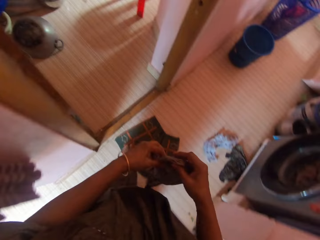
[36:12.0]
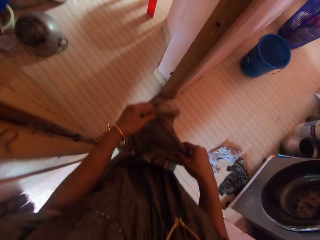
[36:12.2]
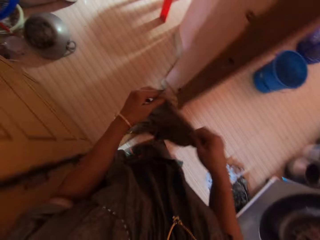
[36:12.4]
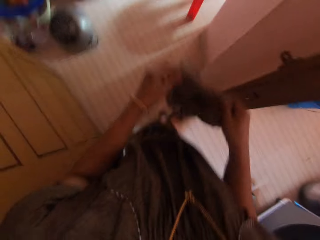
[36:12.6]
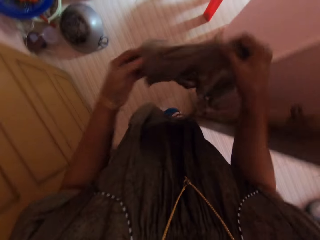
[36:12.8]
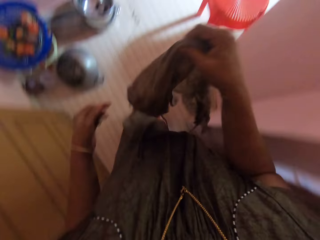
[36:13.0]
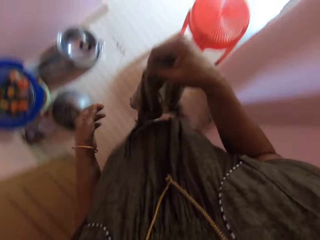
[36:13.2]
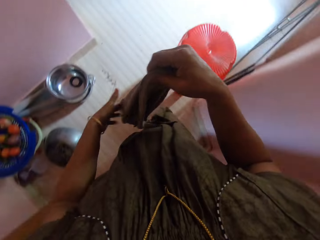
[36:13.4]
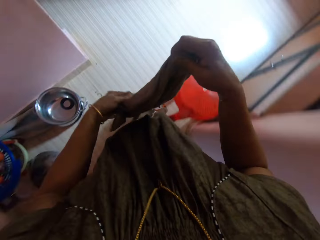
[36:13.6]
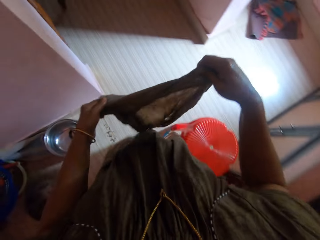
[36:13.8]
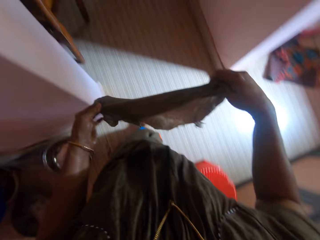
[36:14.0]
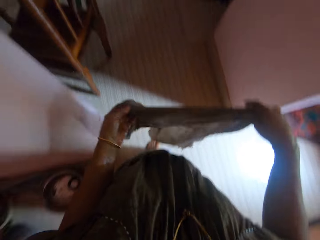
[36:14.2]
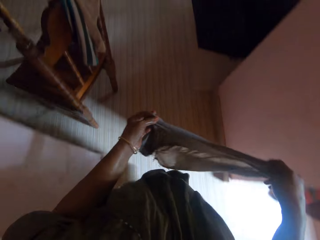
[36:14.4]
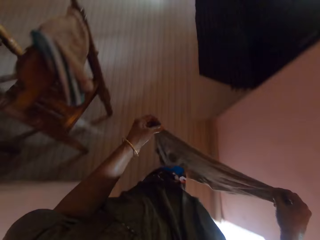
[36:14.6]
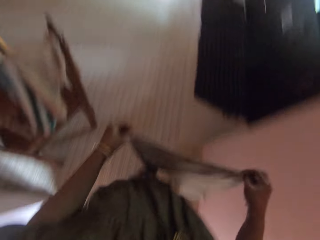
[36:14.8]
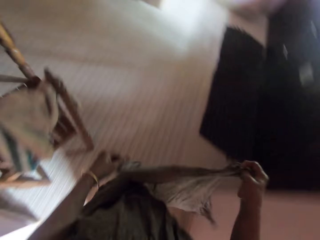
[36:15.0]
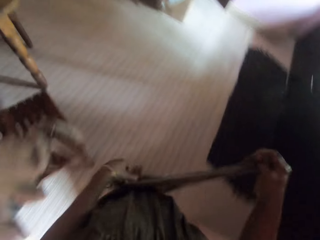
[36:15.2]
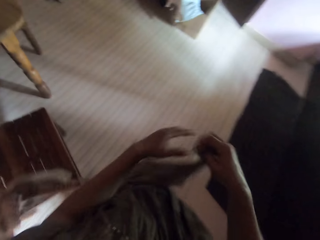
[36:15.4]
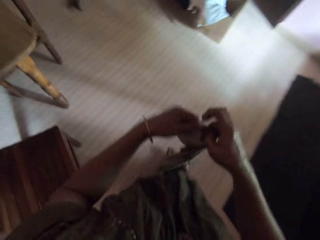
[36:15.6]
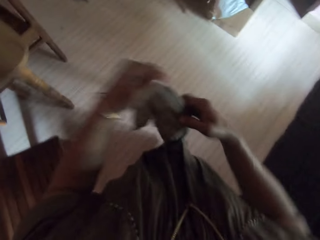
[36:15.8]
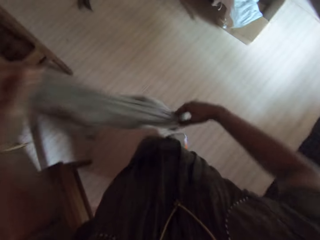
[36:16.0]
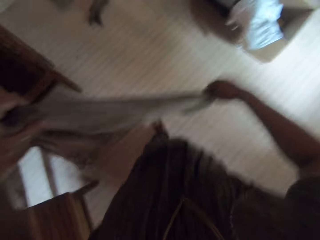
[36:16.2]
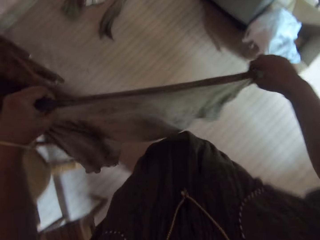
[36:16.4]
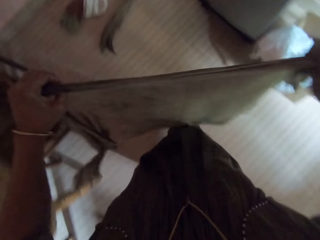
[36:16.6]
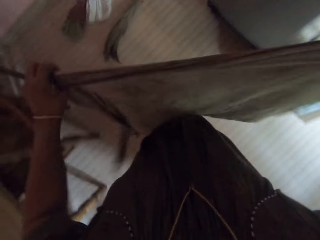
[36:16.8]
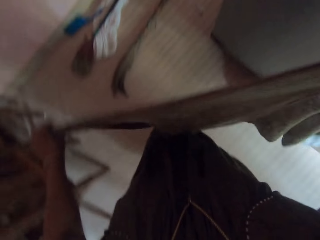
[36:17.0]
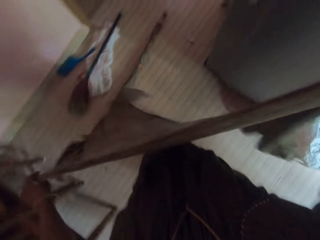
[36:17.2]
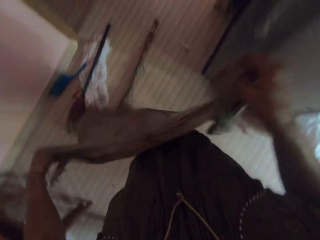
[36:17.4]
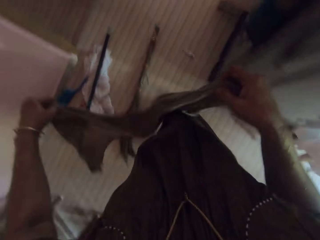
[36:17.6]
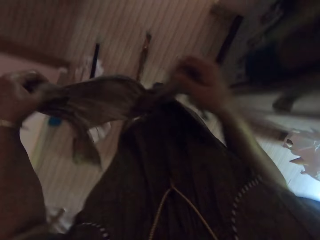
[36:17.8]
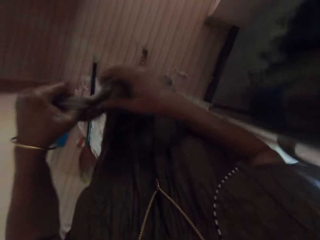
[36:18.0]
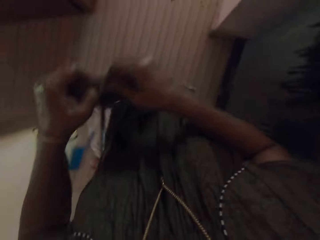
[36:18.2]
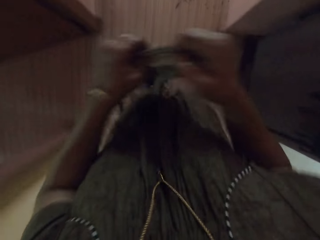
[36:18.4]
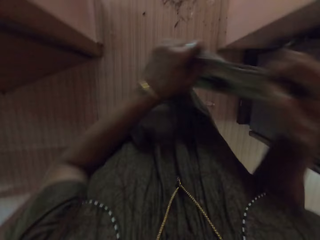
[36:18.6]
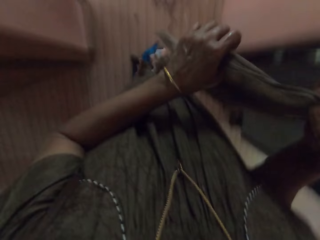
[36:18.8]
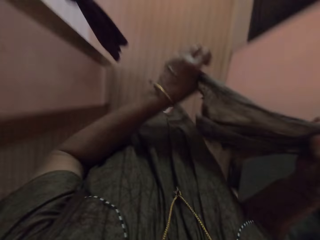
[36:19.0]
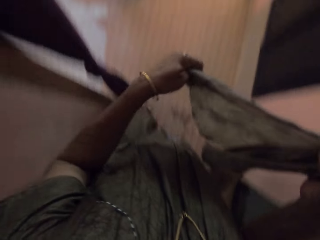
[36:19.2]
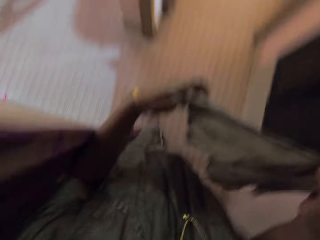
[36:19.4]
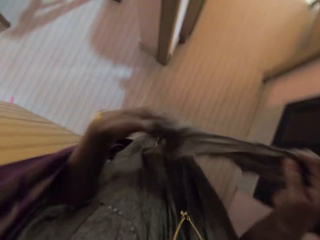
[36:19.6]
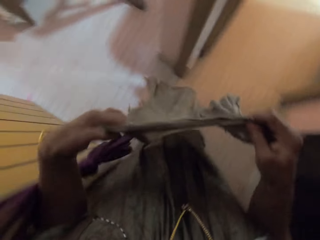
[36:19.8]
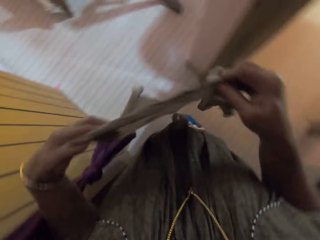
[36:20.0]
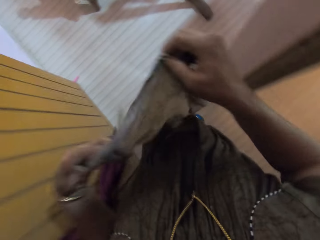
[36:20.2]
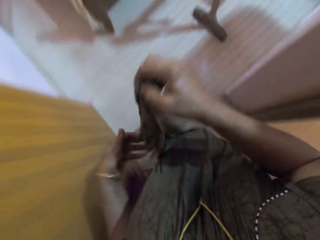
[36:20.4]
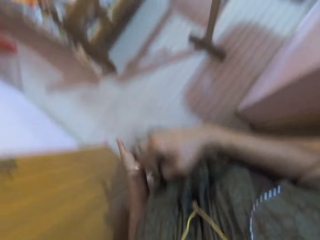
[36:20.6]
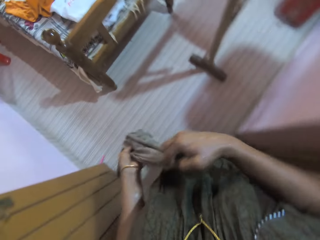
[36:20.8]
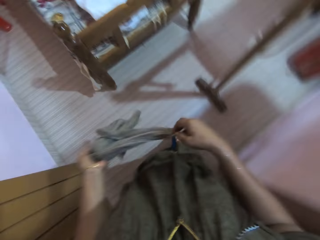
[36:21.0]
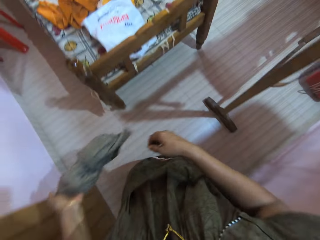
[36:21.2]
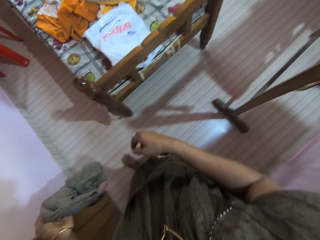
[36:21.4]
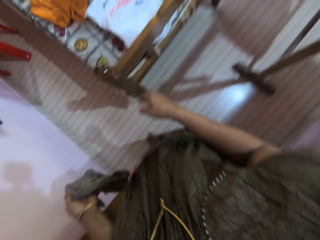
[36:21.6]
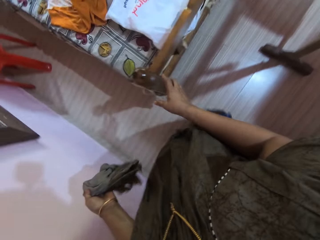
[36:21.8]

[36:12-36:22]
The camera wearer holds the rag with both her hands.

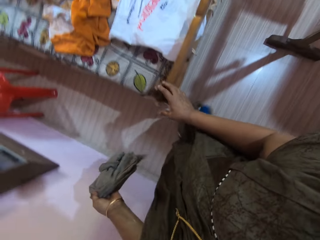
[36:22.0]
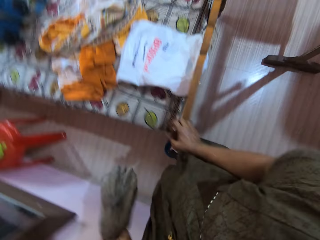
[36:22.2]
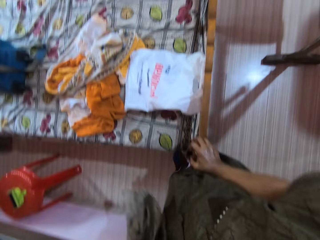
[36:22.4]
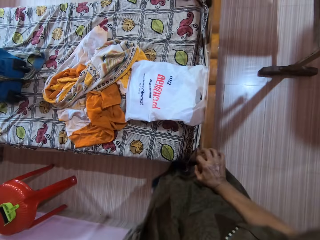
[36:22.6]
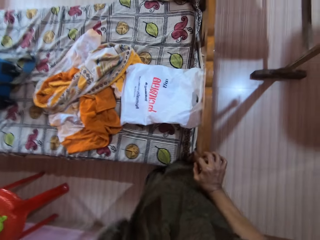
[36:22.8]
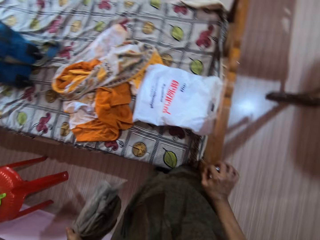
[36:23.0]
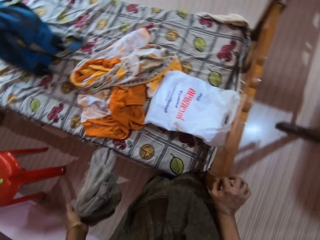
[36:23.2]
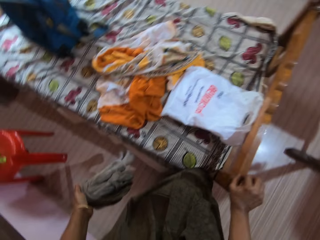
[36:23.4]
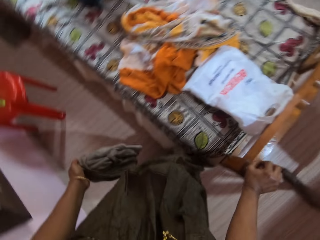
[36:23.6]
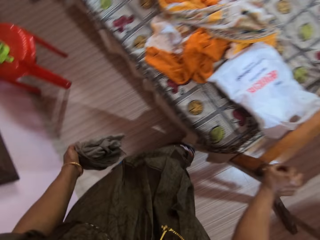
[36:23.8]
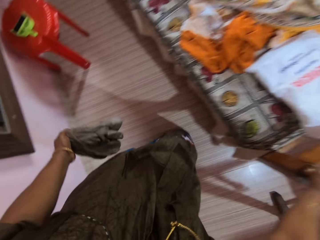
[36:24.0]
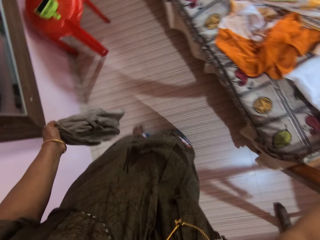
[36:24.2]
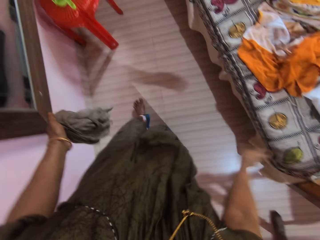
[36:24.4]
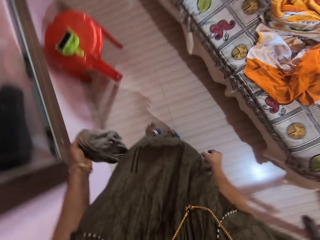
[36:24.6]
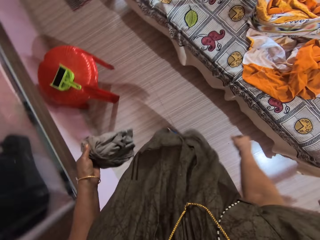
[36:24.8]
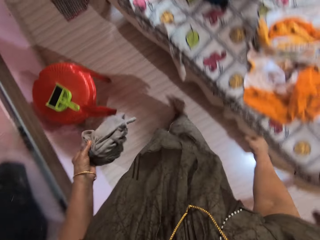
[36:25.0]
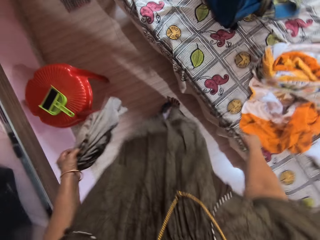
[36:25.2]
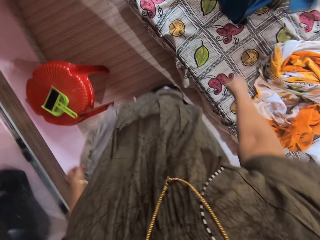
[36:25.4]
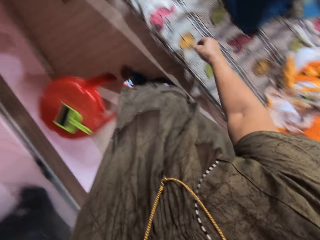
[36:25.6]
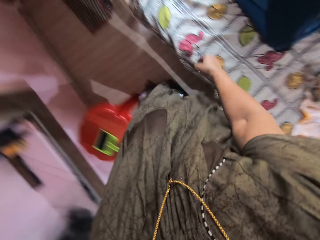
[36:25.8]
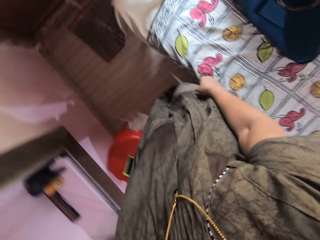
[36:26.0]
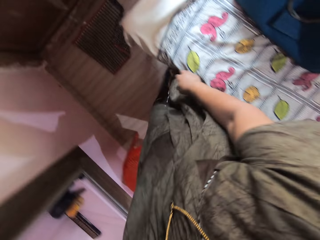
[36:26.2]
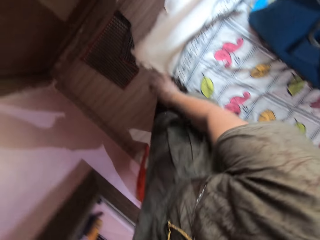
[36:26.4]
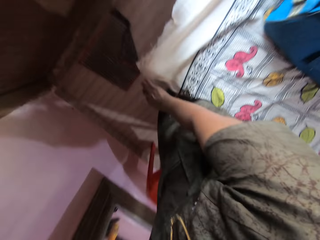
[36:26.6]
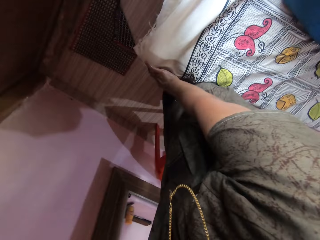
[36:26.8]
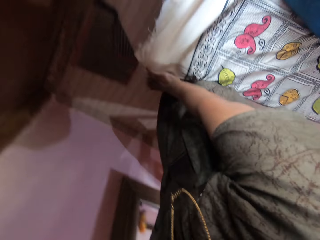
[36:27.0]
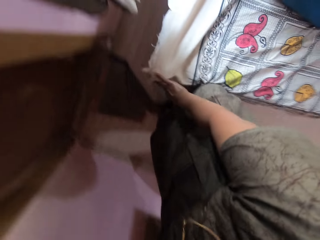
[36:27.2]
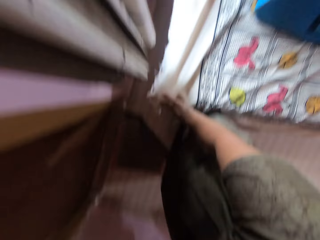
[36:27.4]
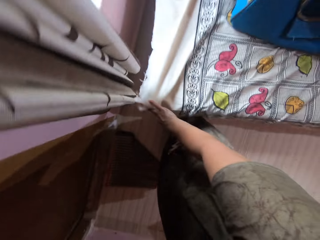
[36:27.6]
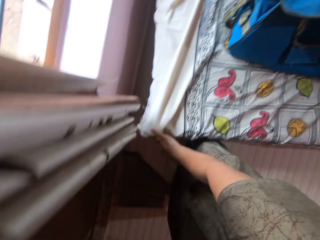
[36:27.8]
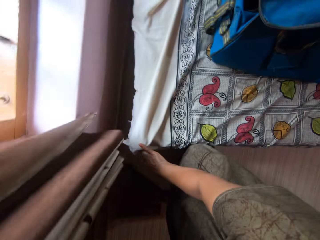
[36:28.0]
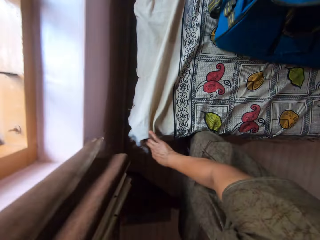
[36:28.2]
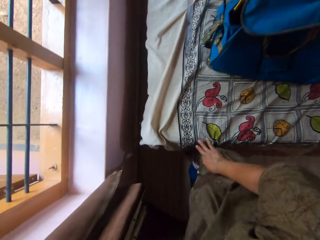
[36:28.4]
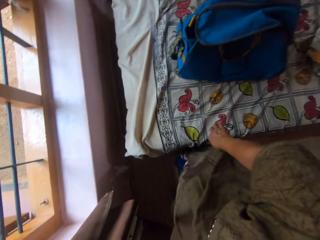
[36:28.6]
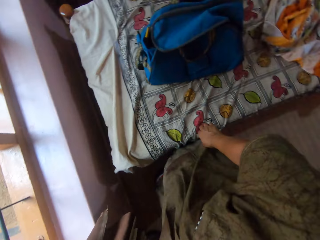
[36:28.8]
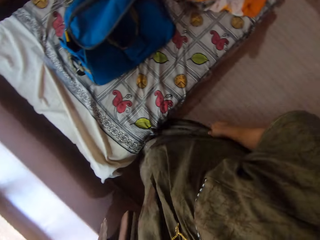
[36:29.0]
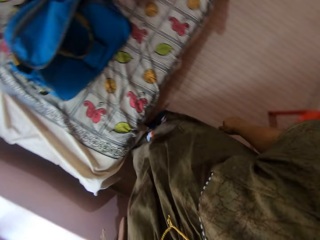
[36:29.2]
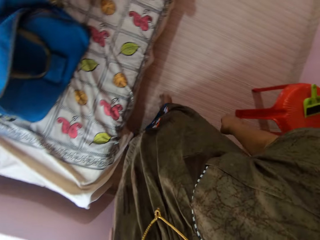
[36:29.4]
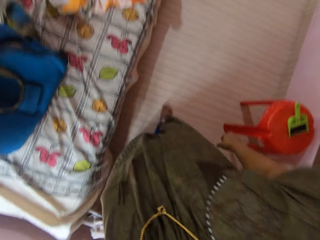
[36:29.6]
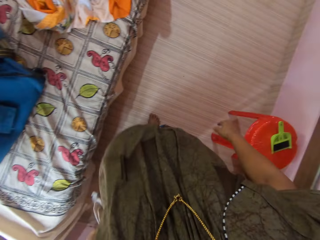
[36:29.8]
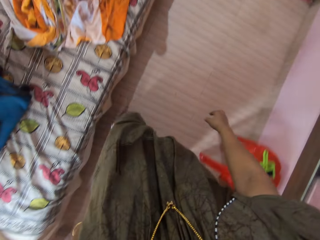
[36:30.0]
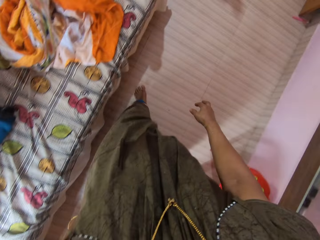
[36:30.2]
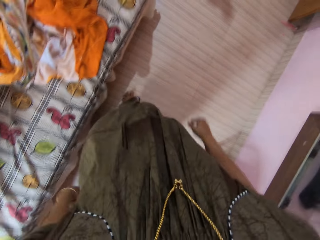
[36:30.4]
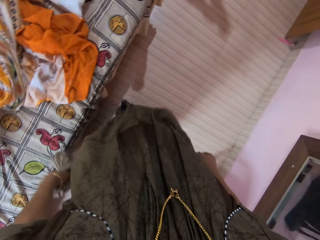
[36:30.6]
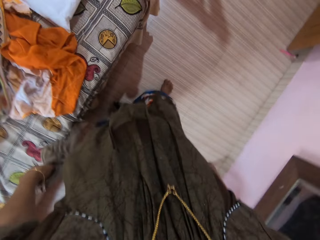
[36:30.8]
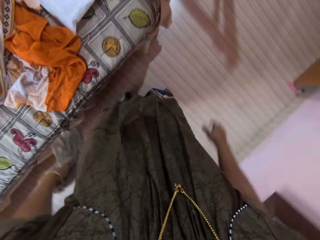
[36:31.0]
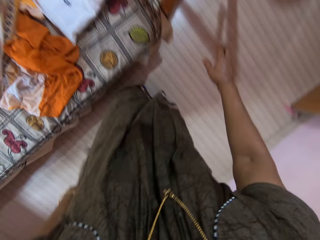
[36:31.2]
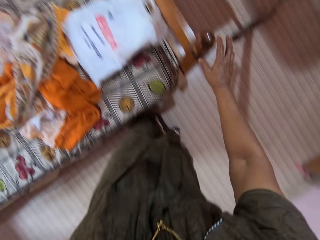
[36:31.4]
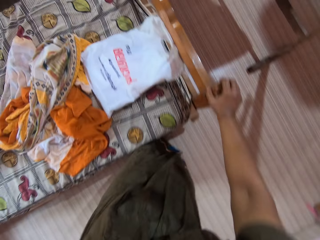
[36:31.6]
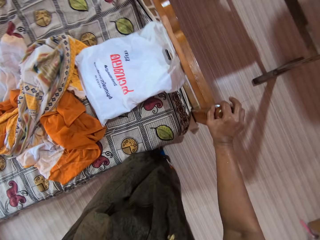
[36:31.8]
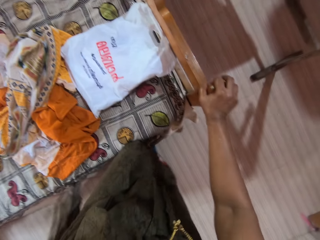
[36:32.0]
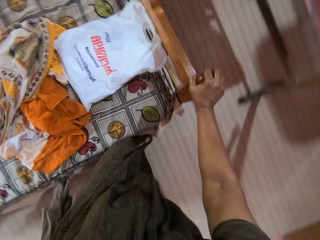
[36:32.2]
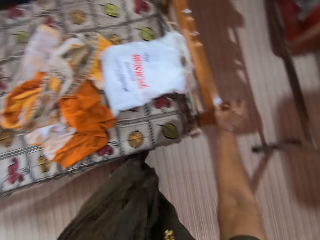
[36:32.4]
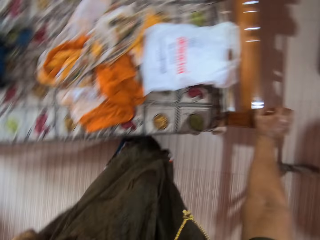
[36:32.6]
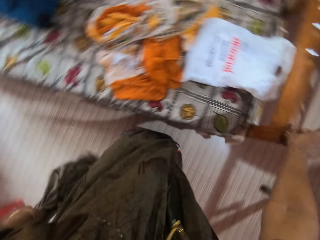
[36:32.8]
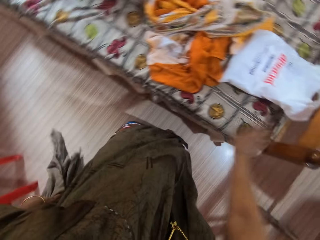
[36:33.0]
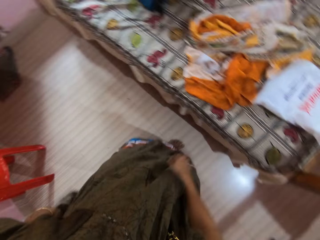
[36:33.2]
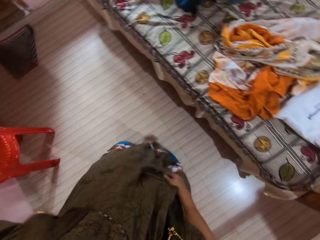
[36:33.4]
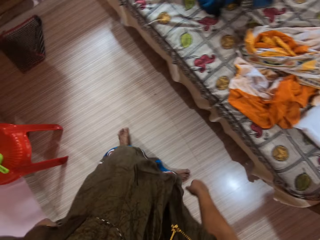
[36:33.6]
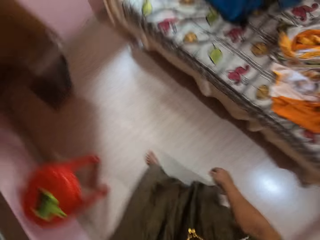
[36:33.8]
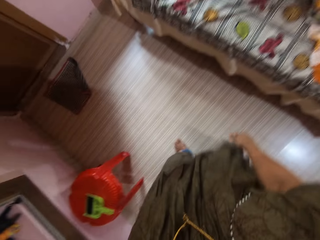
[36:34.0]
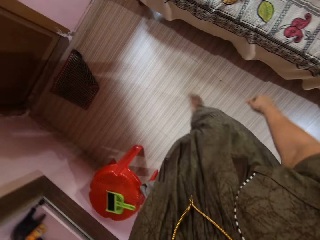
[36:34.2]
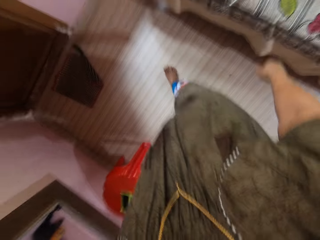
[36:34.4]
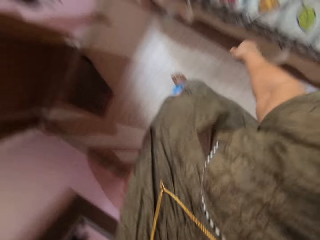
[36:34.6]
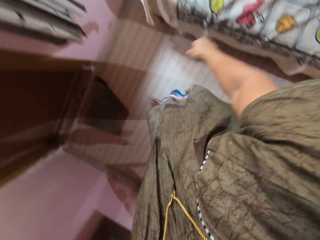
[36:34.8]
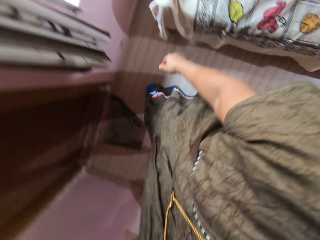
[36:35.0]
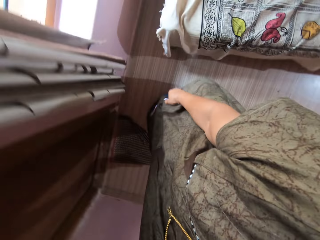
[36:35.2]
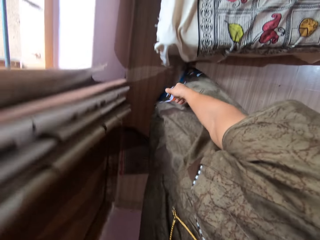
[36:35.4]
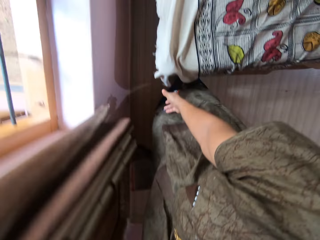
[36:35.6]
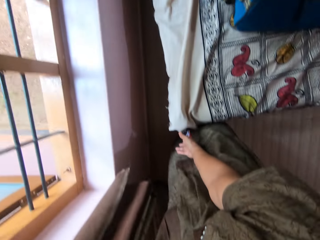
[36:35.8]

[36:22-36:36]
The camera wearer touches the headboard of the bed with her right hand. She moves the bed. She holds the rag with her left hand. She walks alongside the bed. She pushes the footboard of the bed with her right hand. She turns back. She walks alongside the bed. She pushes the headboard of the bed with her right hand. She turns back. She walks alongside the bed.
